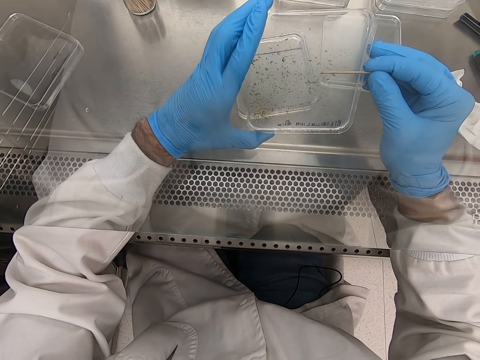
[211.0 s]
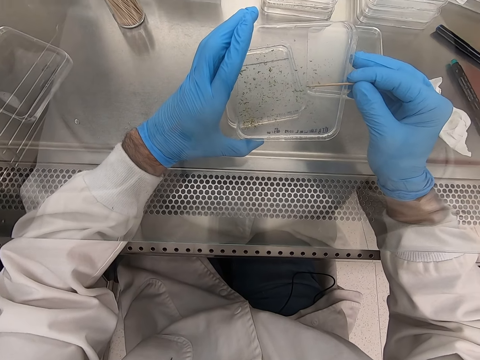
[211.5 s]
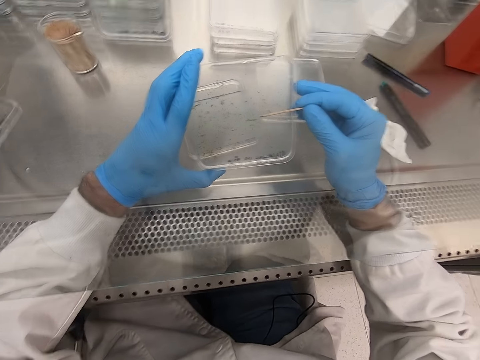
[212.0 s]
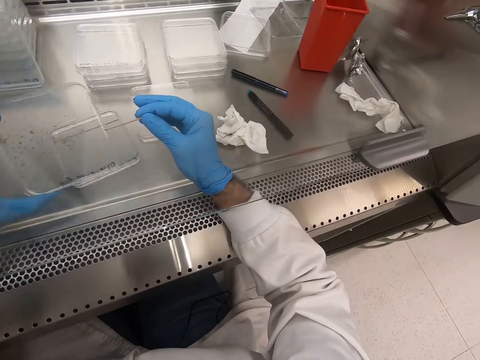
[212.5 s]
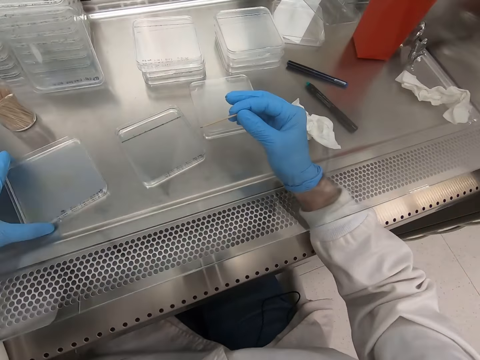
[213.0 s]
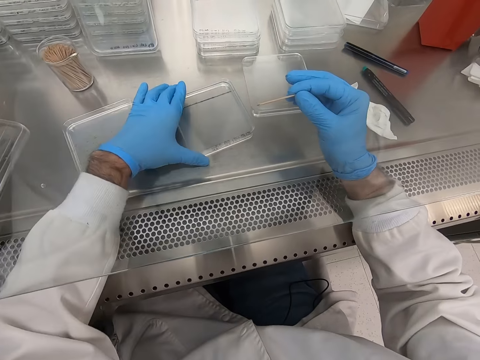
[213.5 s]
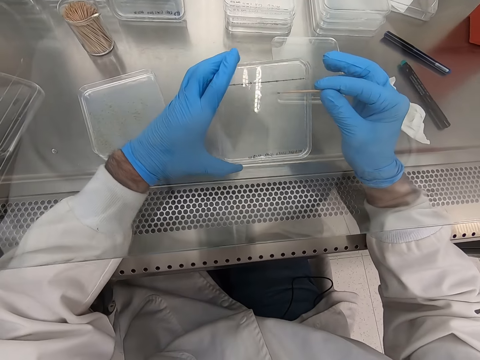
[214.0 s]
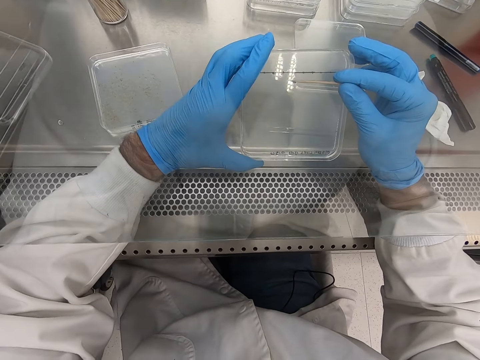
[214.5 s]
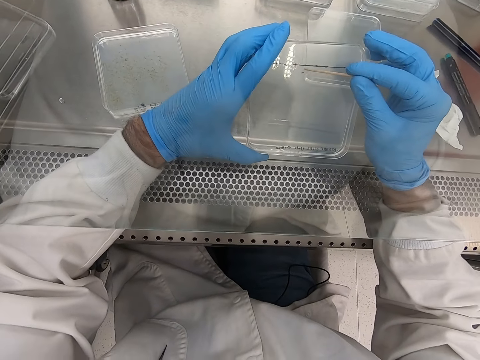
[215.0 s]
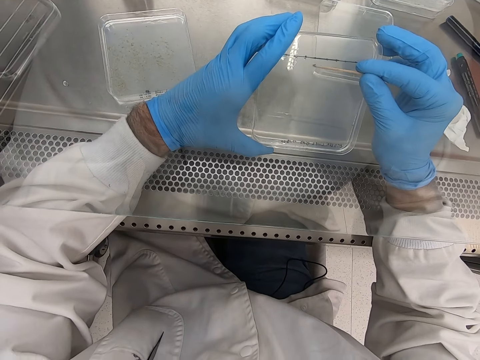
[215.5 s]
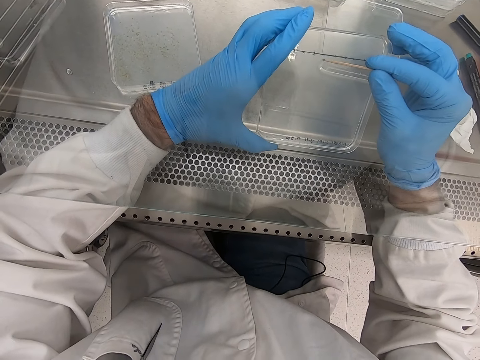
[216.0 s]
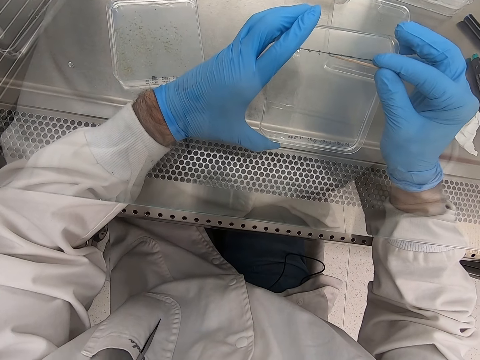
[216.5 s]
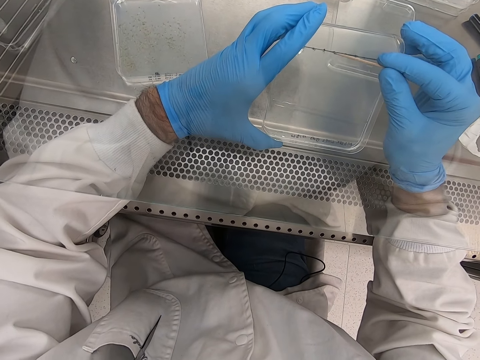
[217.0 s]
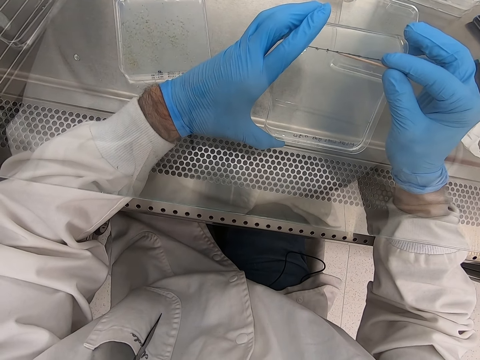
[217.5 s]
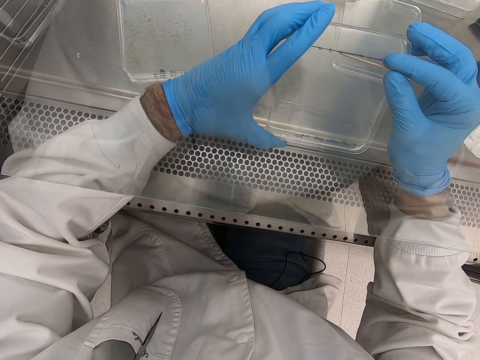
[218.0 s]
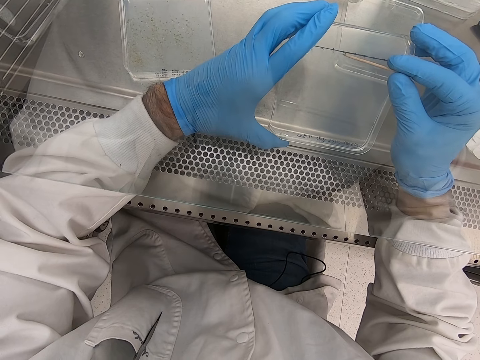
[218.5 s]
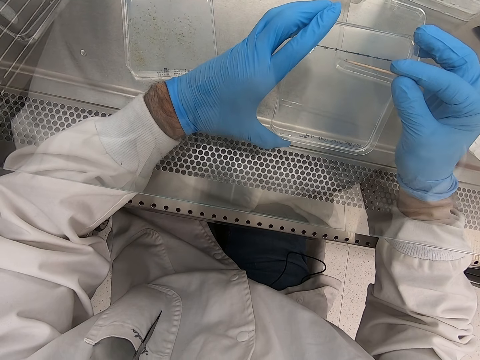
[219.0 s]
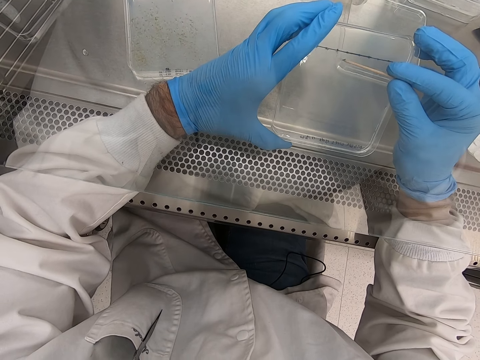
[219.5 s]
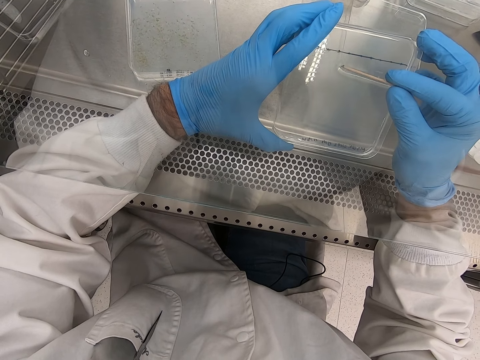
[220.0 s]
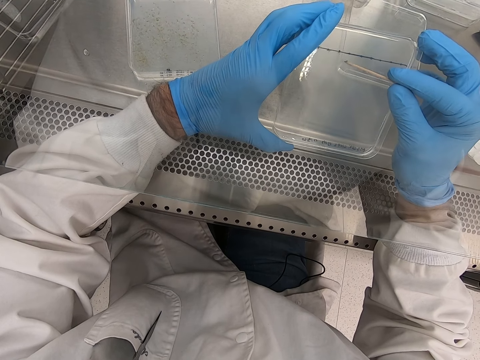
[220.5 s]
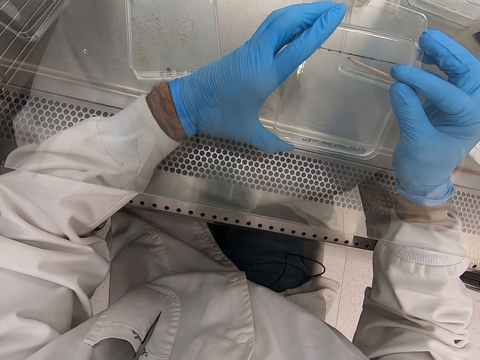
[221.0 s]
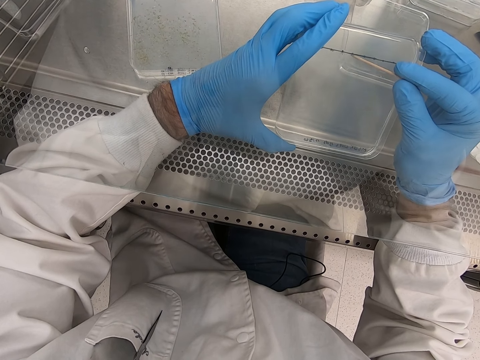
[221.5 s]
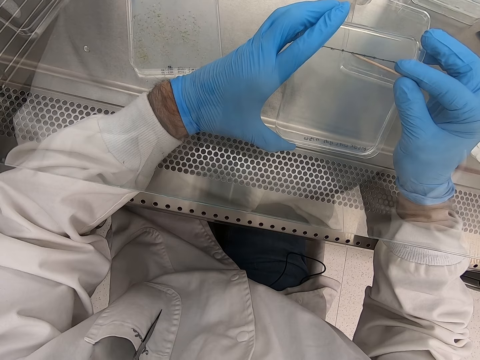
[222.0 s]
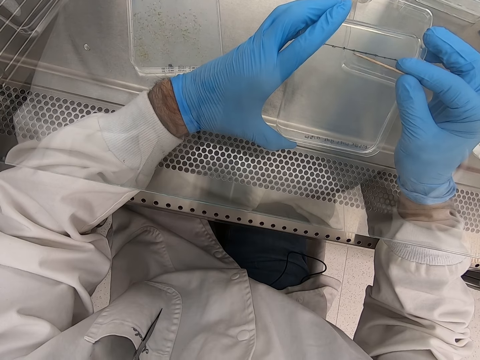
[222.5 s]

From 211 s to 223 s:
The camera wearer picks something with a toothpick. They place the plastic flat tin or acrylic sheet on the steel bench. They pick up the plastic flat tin. They pick particles on the acrylic sheet. They put the object on another plastic flat tin.

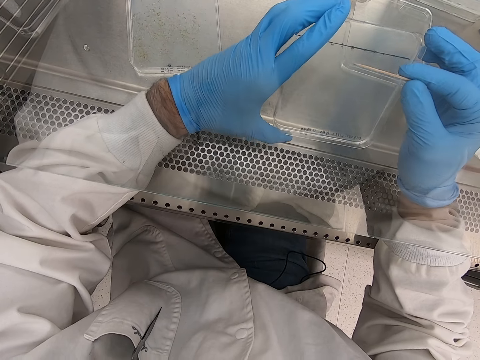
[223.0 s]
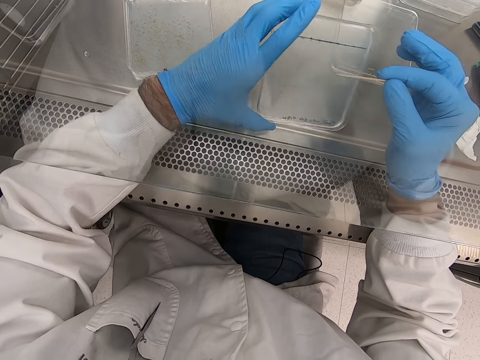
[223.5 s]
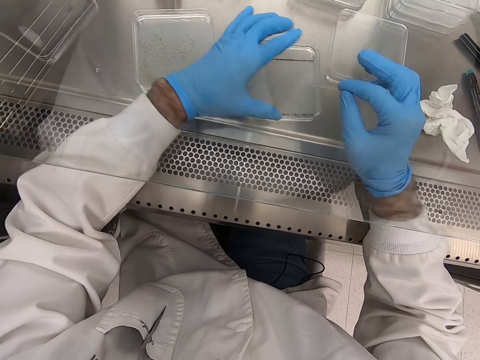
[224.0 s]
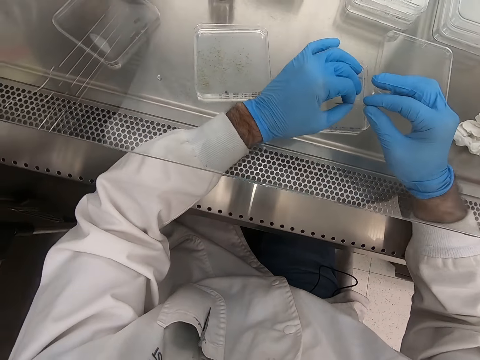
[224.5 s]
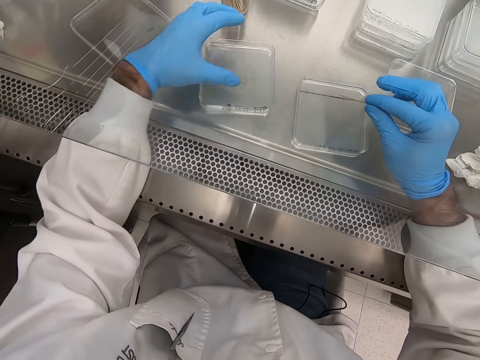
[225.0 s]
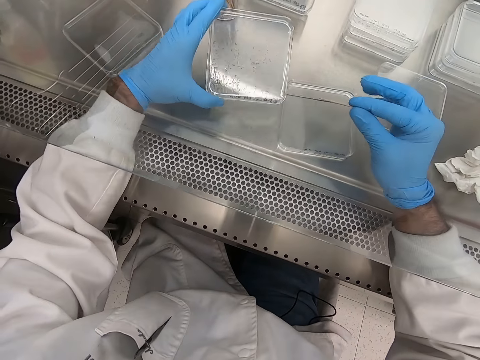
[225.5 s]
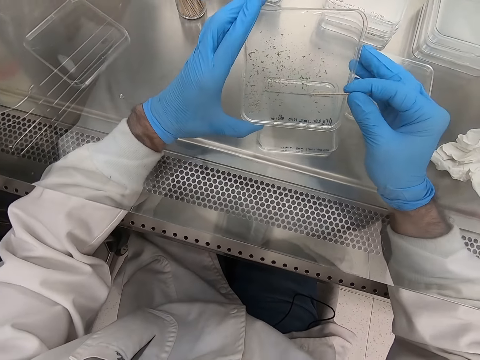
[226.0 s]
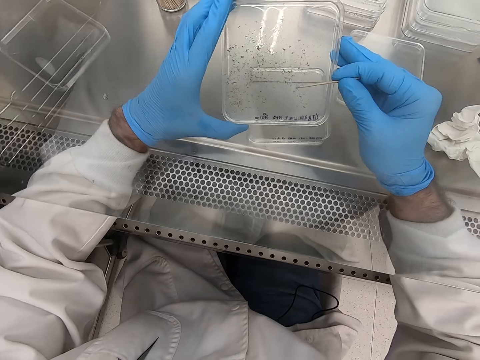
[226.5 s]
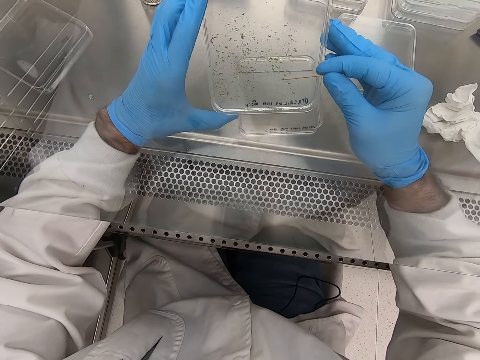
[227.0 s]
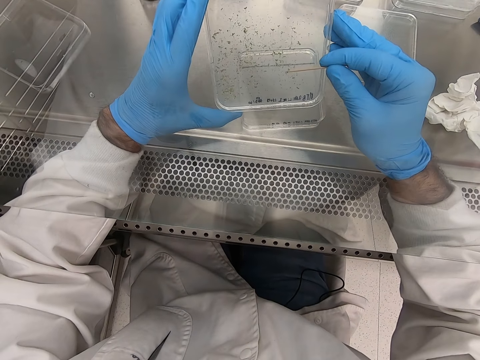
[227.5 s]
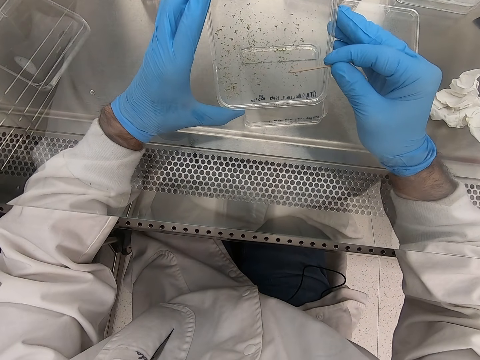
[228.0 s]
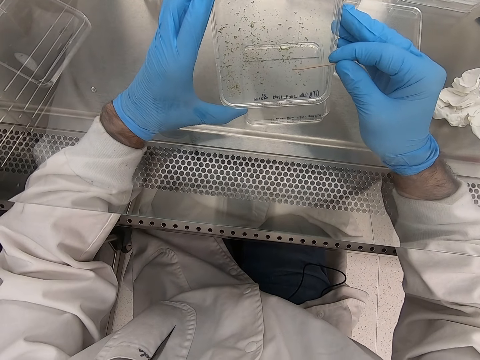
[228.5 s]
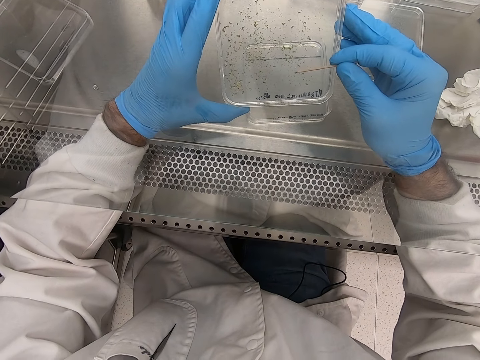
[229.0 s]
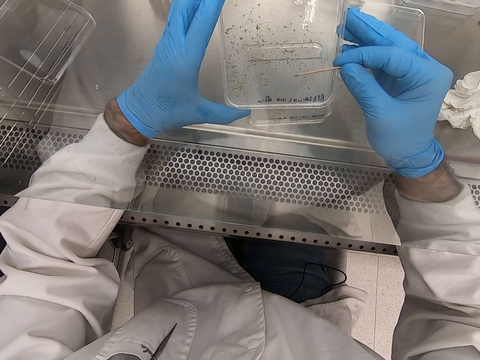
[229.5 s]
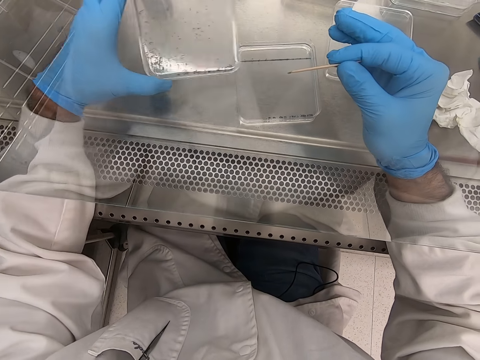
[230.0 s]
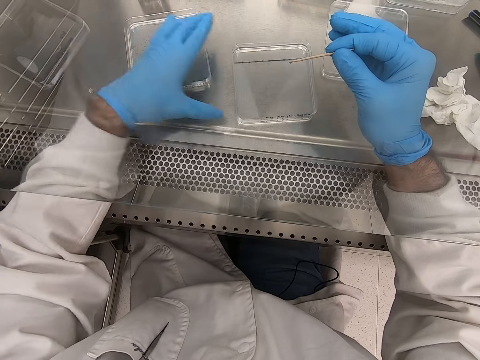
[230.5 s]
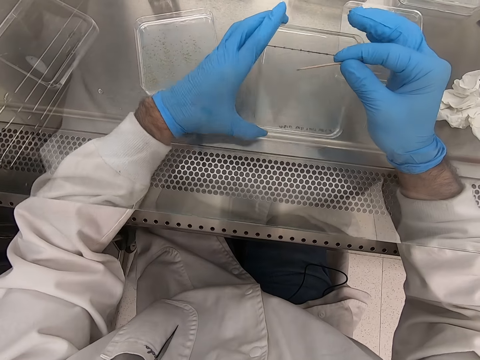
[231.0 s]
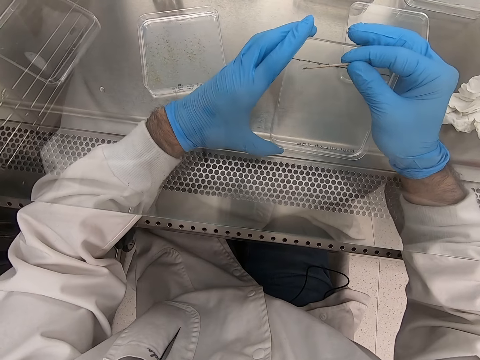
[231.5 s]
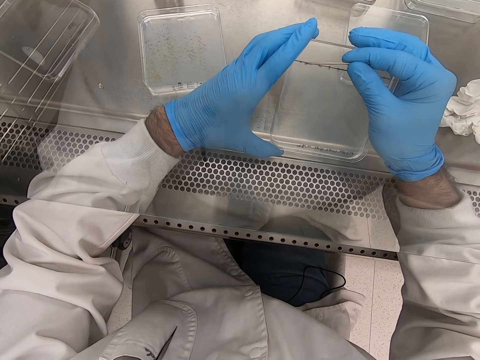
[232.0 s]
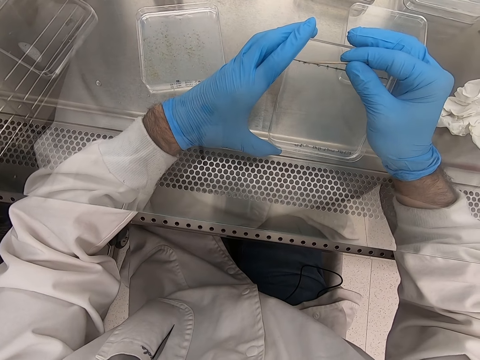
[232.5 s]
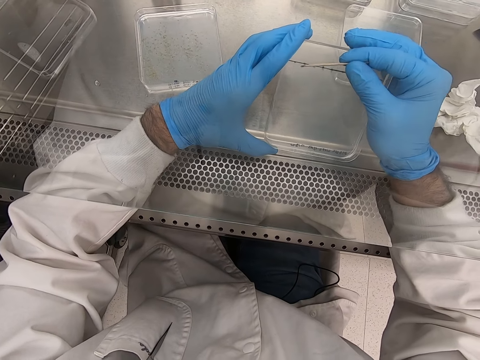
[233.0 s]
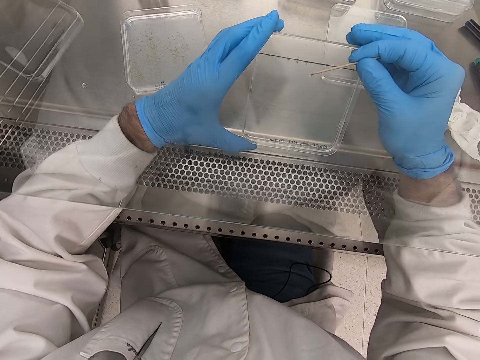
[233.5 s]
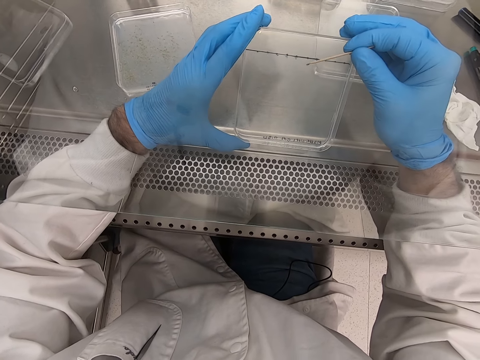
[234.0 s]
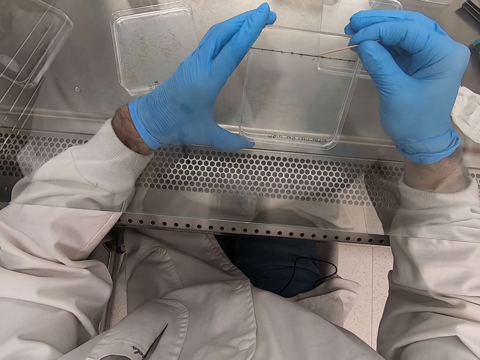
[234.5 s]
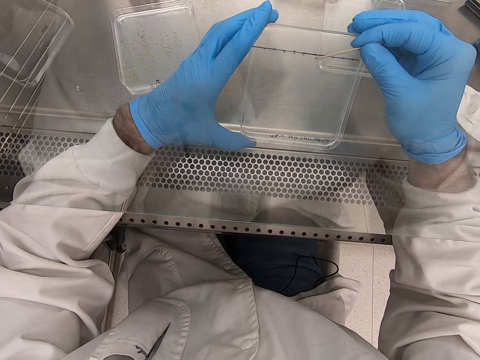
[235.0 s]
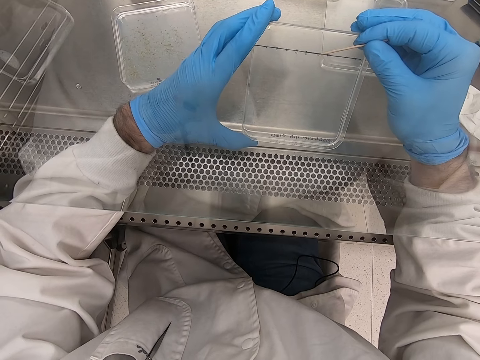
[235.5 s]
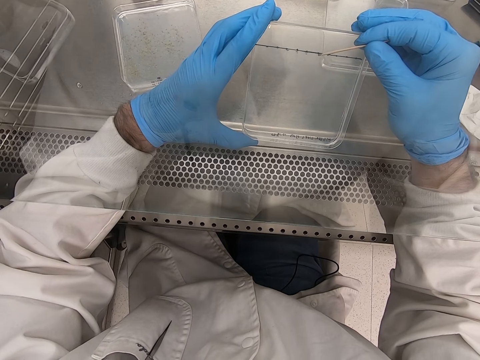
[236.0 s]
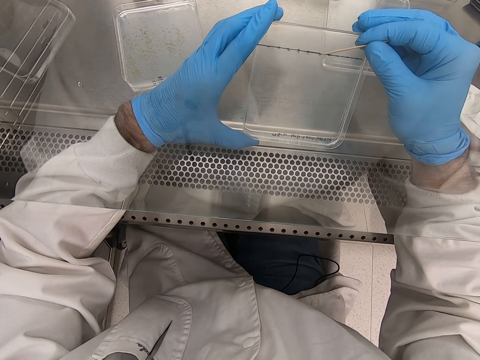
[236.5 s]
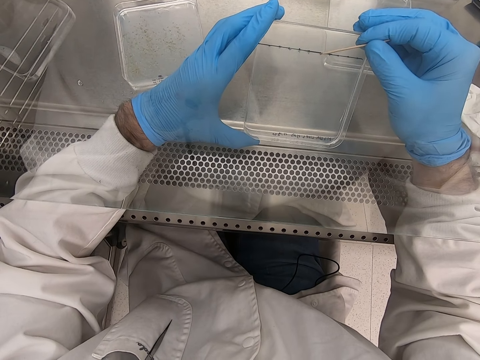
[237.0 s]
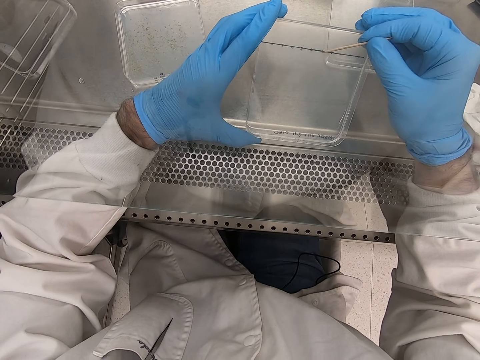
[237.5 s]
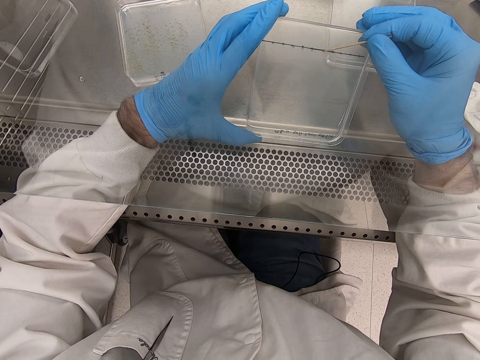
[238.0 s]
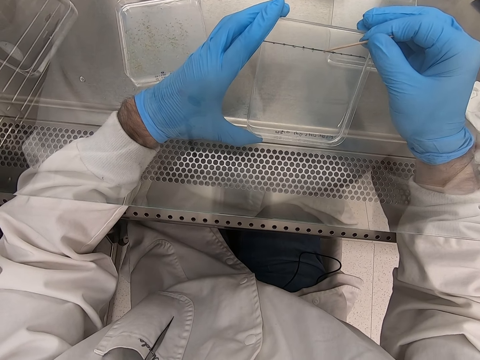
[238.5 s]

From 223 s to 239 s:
The camera wearer places the plastic flat tin or acrylic sheet on the steel bench. They pick up the plastic flat tin. They pick particles on the acrylic sheet. They pick something with a toothpick. They place the plastic flat tin on the steel bench. They pick up the plastic flat tin. They put the object on another plastic flat tin. They pick particles from the acrylic sheet.
